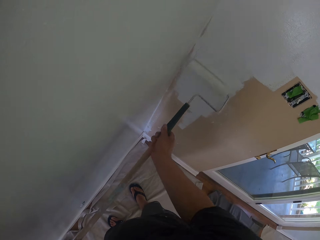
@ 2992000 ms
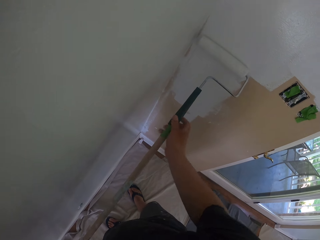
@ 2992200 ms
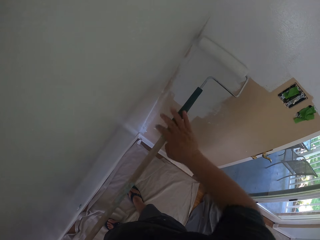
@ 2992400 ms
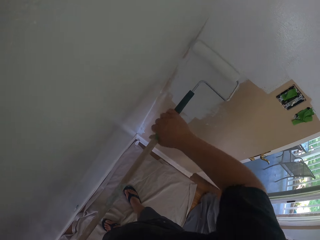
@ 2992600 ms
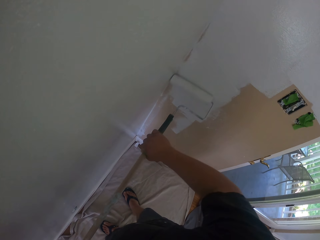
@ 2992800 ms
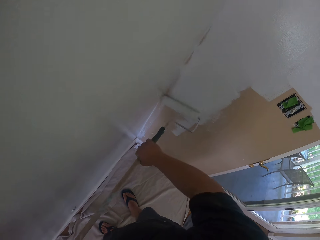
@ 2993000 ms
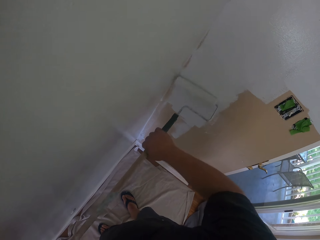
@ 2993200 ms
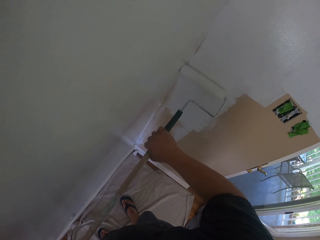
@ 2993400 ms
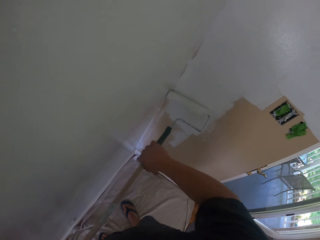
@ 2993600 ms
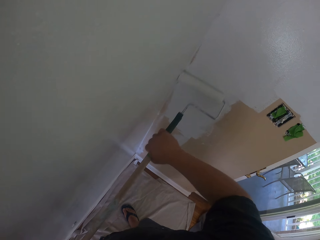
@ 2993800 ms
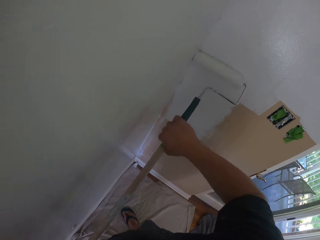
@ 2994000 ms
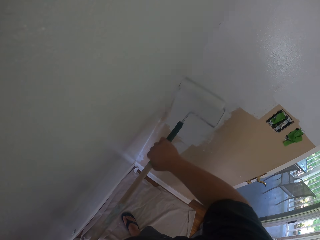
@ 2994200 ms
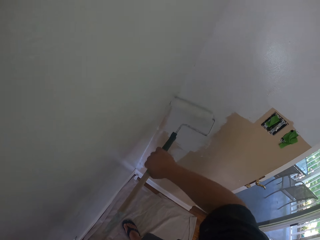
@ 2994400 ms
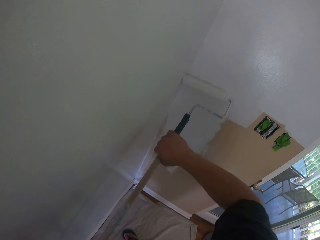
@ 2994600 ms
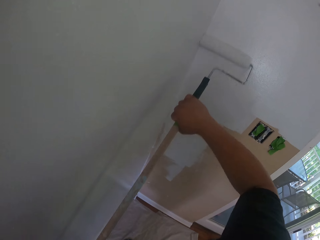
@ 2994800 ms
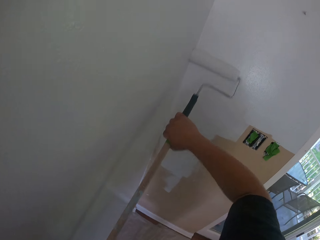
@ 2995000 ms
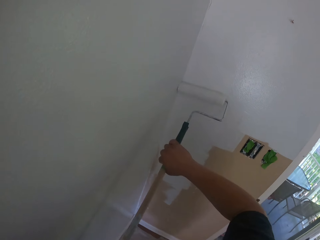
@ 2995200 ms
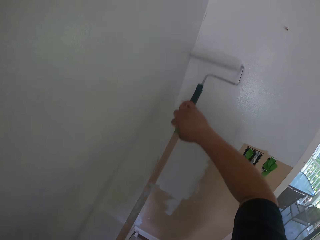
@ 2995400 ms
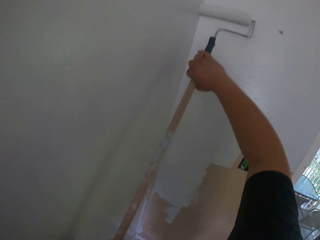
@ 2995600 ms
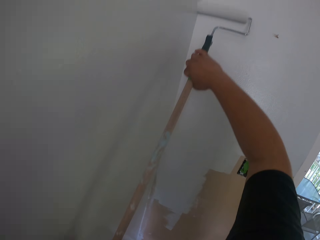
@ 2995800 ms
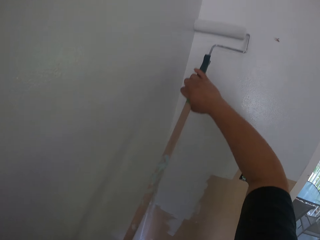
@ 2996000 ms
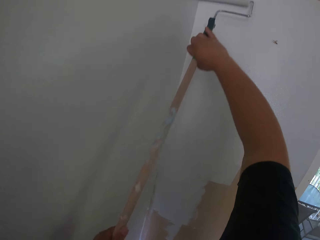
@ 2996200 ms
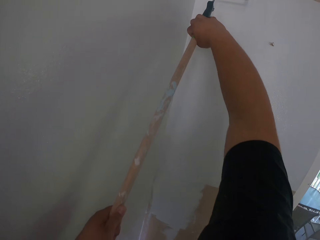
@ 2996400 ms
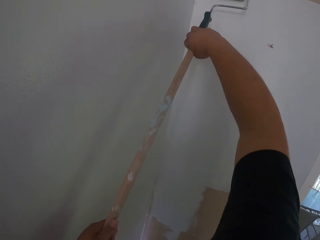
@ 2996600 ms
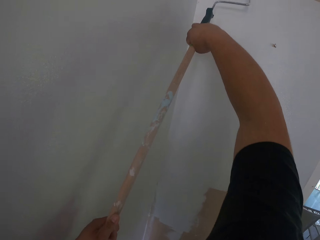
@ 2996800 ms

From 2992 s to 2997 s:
The camera wearer paints the wall with the roller brush.

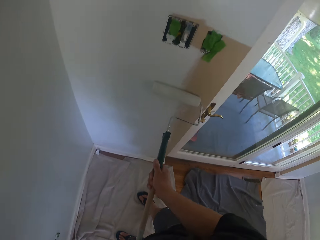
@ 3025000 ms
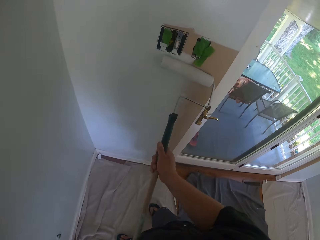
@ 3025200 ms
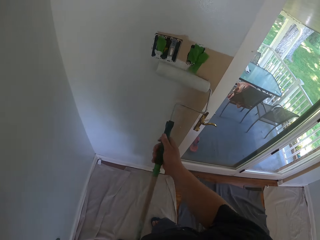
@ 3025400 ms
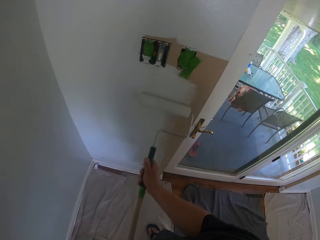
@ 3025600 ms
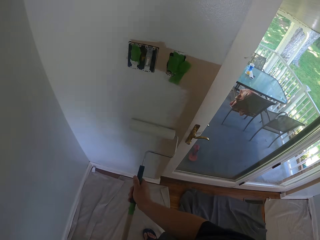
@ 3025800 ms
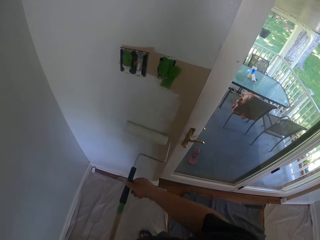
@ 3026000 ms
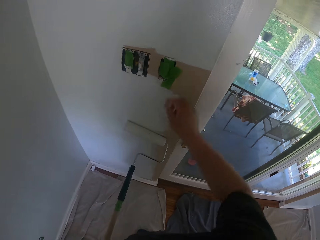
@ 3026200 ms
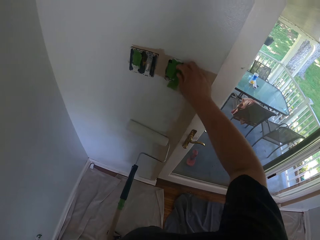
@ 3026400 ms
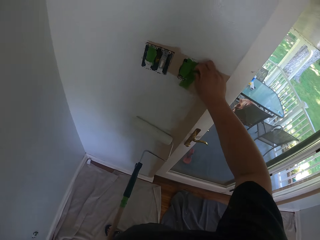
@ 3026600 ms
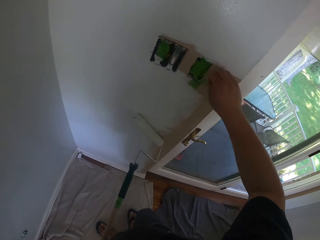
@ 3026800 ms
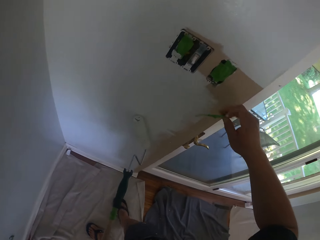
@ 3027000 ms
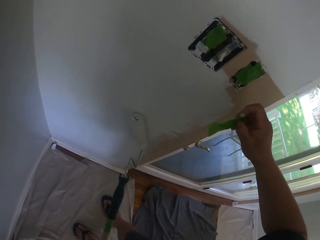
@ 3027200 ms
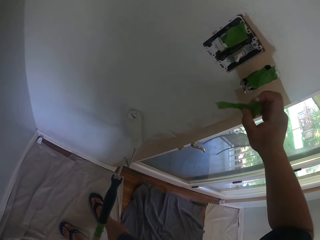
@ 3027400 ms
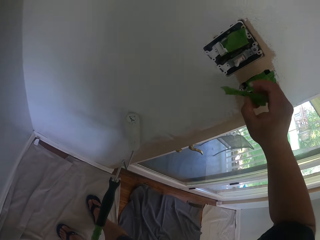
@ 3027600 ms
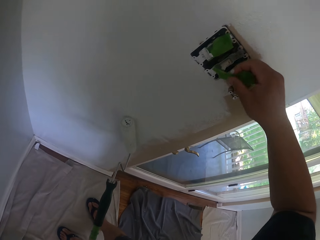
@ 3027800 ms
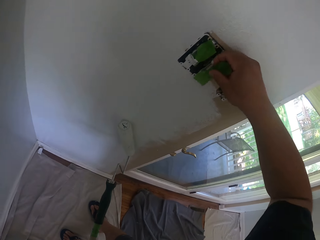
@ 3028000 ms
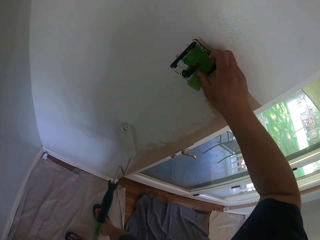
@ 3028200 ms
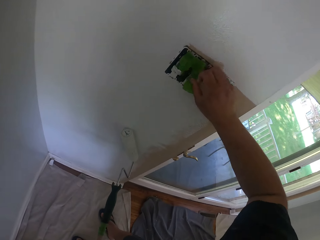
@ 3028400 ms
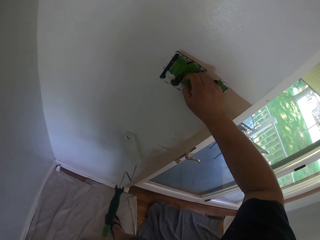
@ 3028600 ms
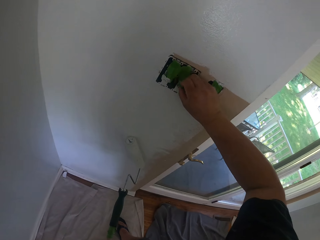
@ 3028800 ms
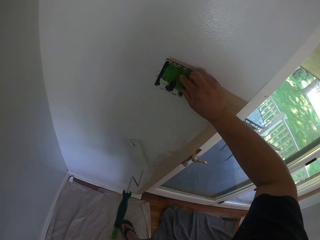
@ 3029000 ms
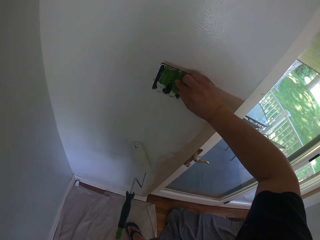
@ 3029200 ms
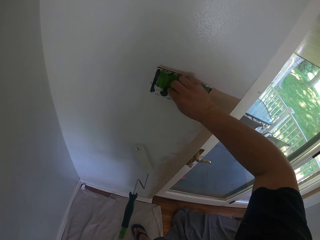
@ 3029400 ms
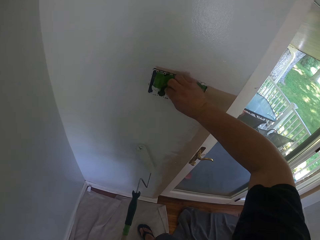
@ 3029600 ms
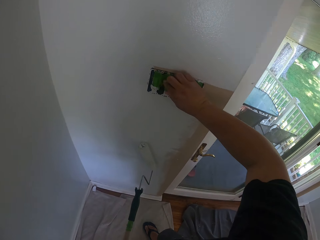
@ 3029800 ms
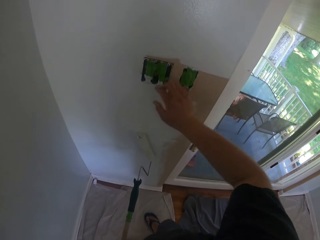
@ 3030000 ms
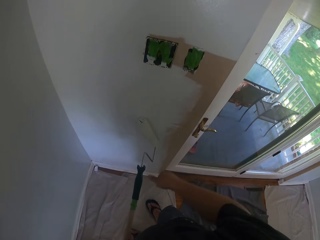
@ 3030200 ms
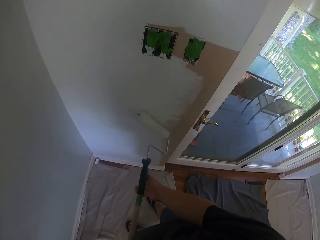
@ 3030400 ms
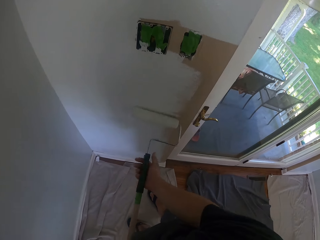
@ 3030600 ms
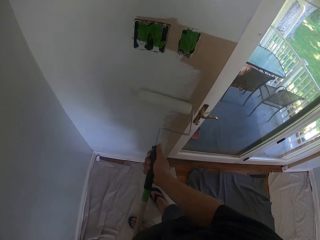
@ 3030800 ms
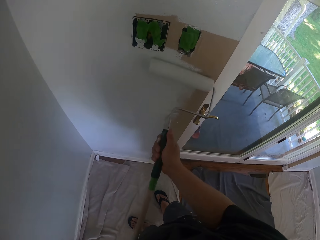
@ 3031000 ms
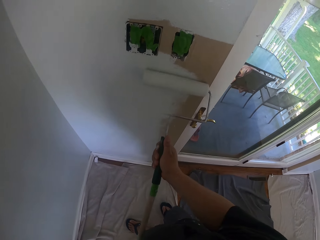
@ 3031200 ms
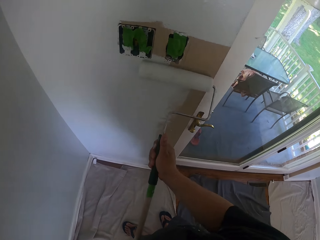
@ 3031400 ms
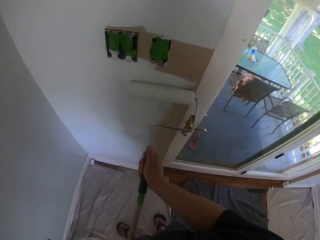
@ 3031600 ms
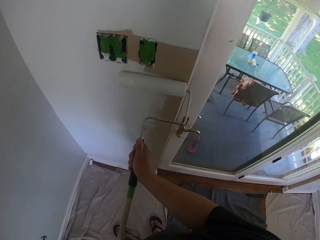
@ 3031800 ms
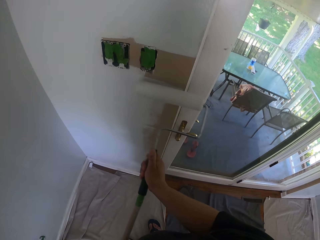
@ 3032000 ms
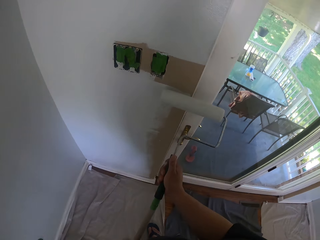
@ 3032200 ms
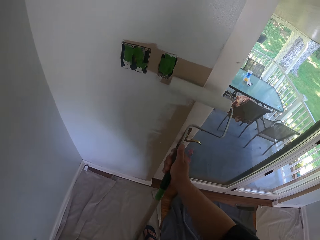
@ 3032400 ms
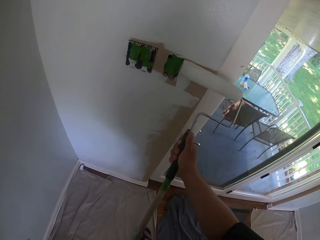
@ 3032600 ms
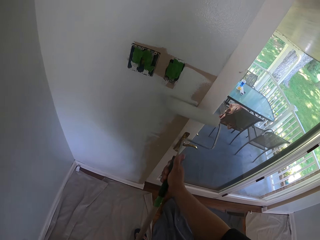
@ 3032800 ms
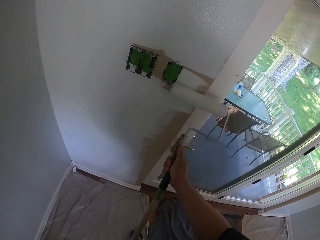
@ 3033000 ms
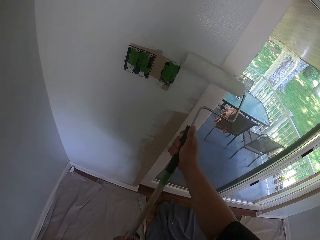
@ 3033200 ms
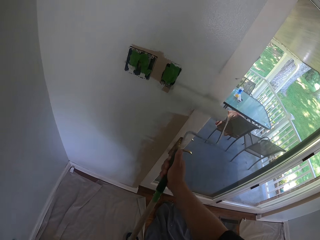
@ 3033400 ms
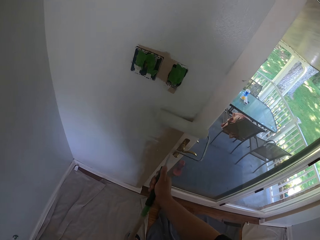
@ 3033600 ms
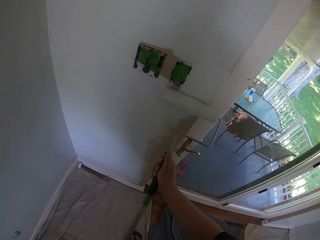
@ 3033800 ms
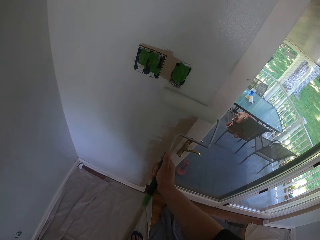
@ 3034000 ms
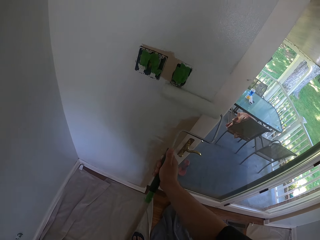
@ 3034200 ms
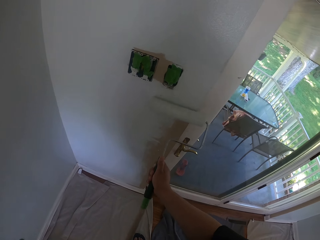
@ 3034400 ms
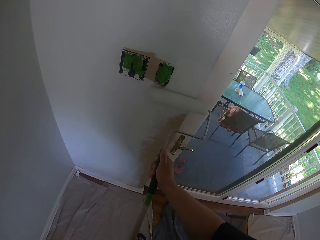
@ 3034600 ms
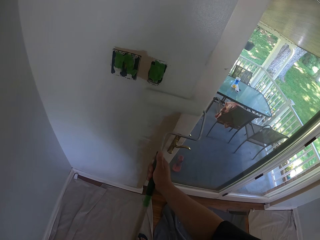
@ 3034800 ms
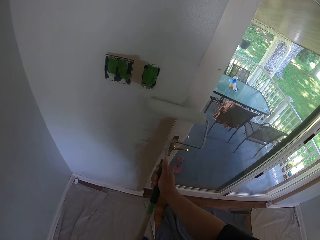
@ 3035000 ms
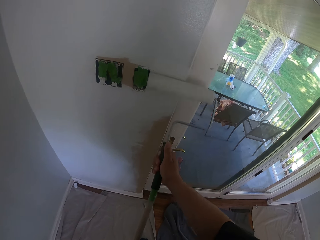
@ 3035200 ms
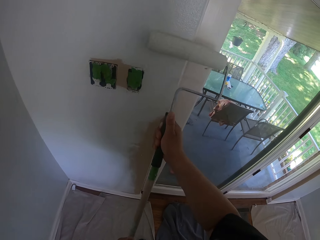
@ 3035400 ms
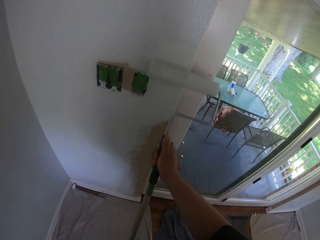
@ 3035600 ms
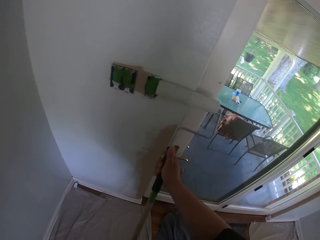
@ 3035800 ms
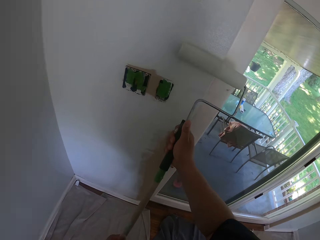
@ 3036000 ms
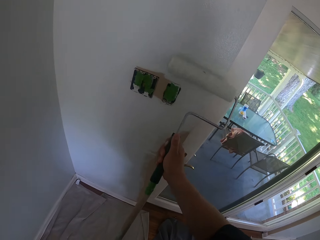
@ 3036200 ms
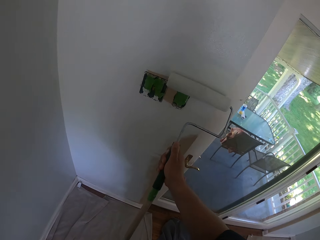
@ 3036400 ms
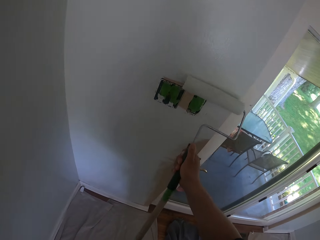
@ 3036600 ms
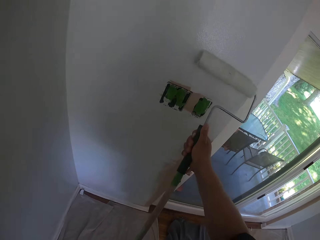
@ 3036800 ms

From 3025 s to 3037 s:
The camera wearer pastes a nylon on the wall. They remove the tape. They put tape on the wall. They hold the roller. They paint the wall with the roller brush.

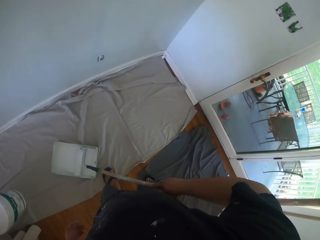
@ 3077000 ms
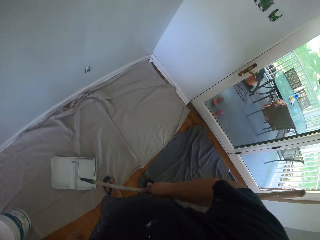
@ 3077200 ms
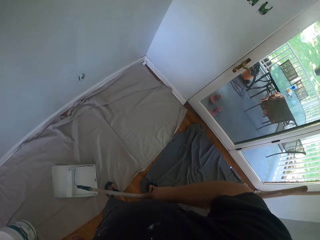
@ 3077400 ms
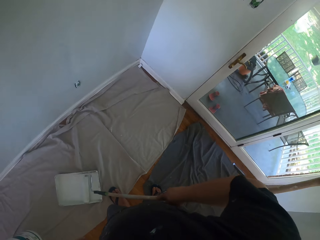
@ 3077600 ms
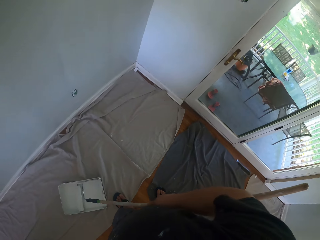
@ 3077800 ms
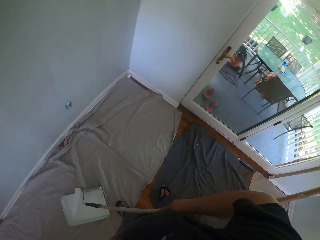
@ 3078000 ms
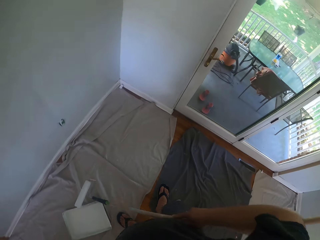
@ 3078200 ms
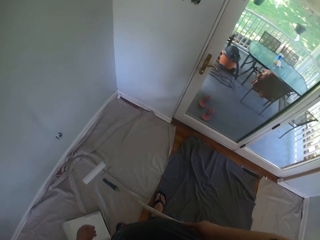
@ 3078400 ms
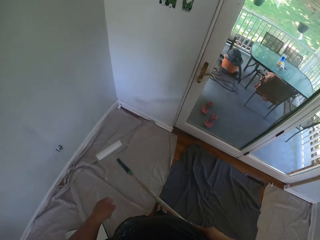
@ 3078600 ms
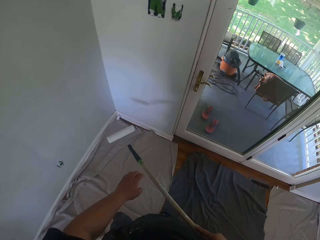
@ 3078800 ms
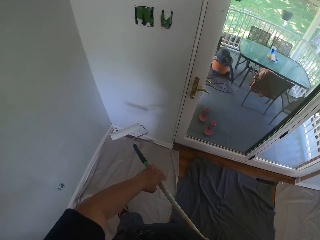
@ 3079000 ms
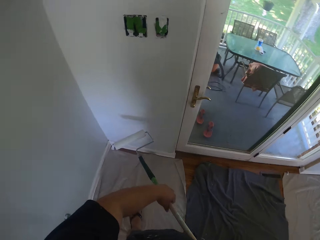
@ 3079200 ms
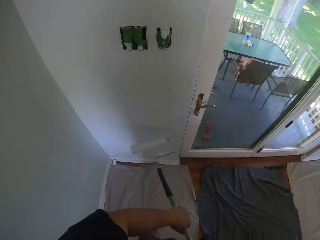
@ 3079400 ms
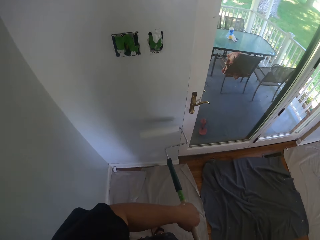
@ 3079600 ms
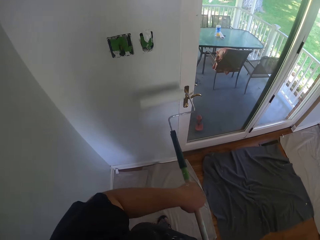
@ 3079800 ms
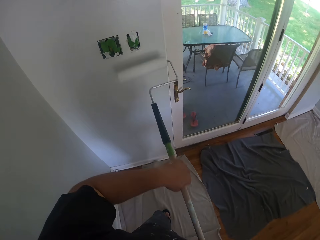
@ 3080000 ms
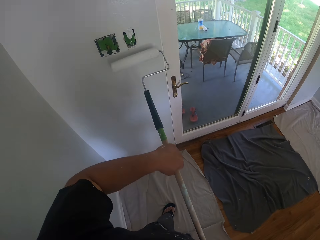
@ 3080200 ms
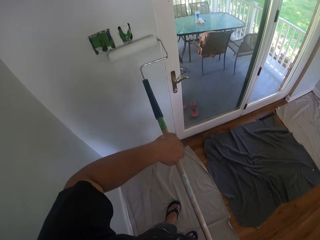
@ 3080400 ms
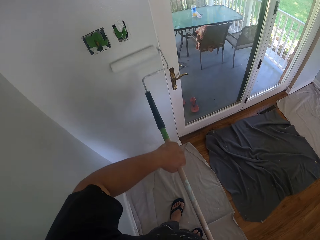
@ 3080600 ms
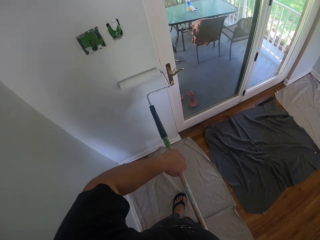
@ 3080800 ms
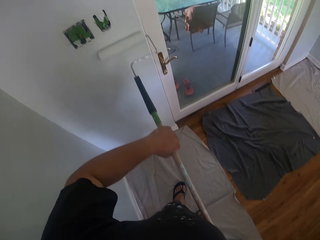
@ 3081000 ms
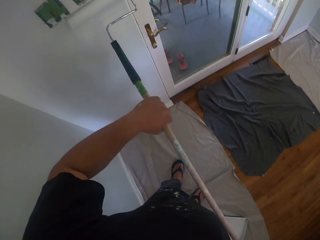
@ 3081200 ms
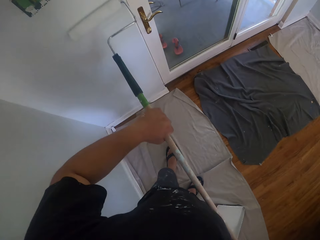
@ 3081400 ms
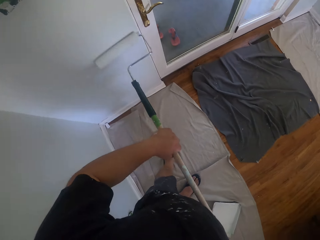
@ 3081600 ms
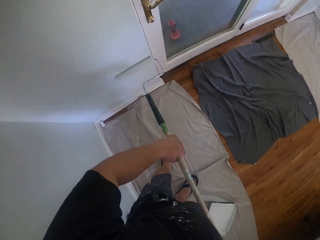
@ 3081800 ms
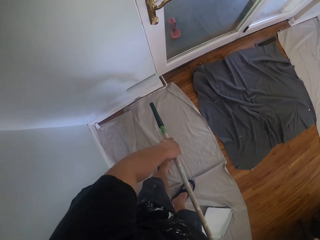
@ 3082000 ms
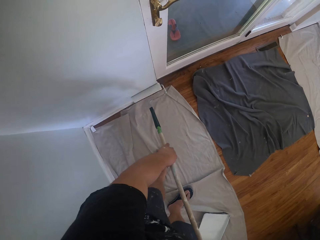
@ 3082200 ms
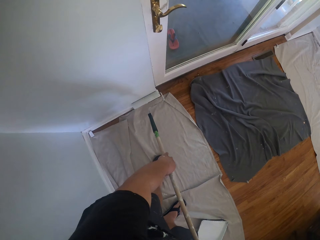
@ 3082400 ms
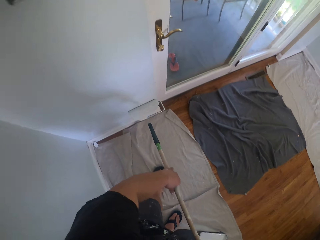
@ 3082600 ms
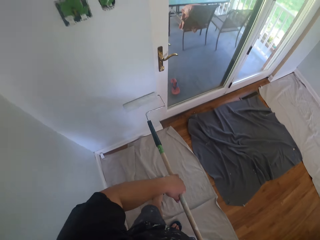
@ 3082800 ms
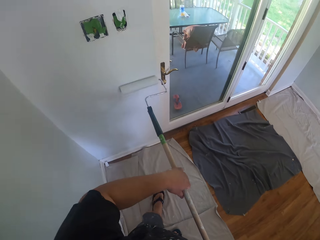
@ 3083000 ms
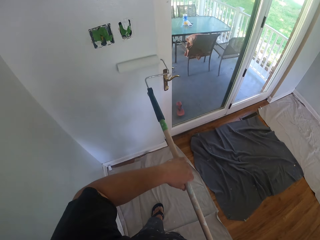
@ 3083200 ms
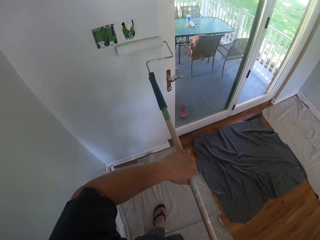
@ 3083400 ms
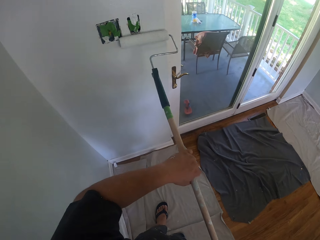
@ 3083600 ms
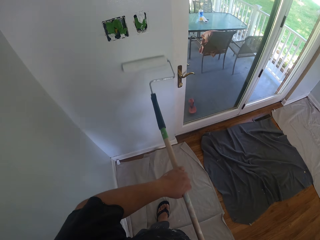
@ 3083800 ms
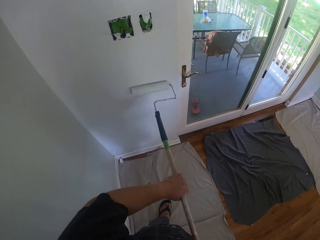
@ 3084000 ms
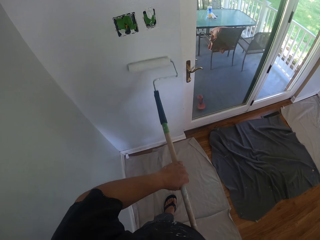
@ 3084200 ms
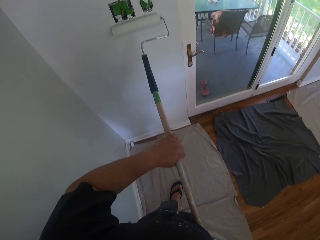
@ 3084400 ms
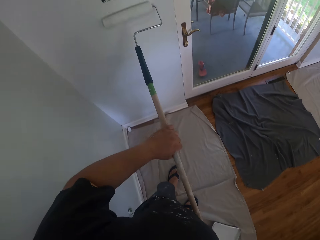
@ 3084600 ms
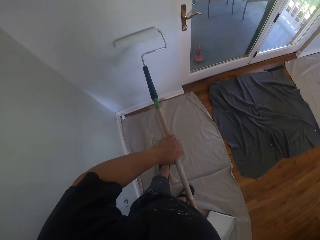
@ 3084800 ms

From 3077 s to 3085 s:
The camera wearer walks around. They paint the wall with the roller brush.
